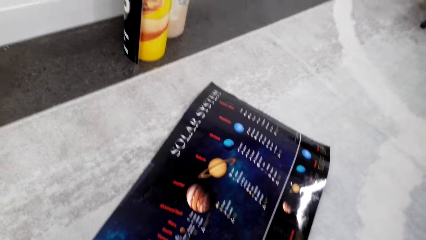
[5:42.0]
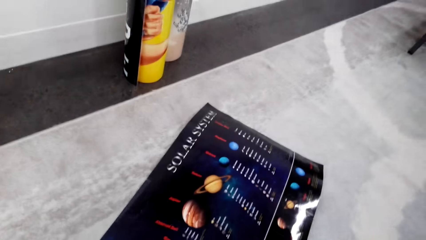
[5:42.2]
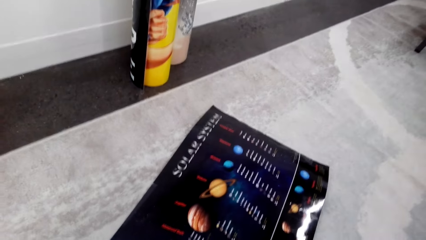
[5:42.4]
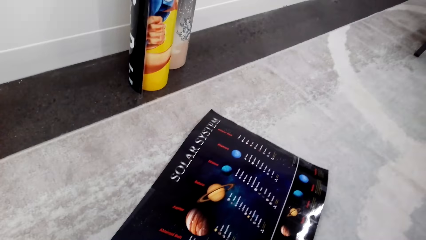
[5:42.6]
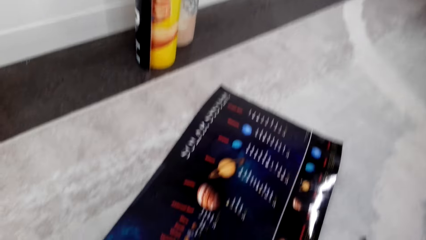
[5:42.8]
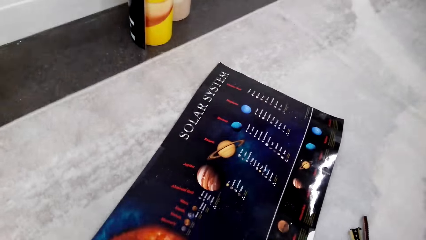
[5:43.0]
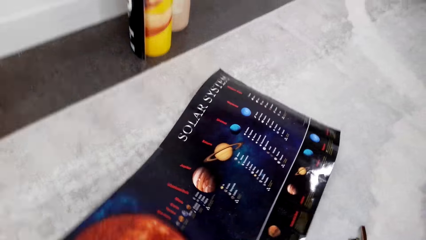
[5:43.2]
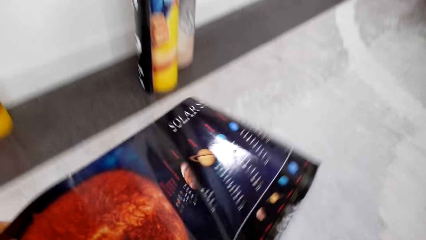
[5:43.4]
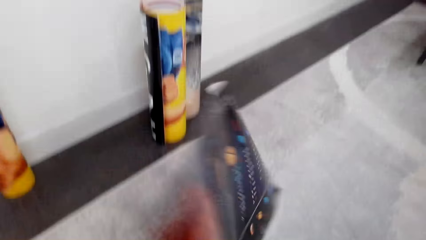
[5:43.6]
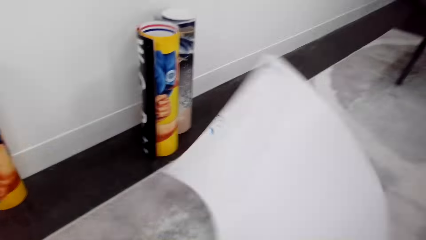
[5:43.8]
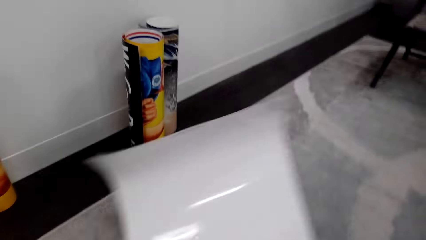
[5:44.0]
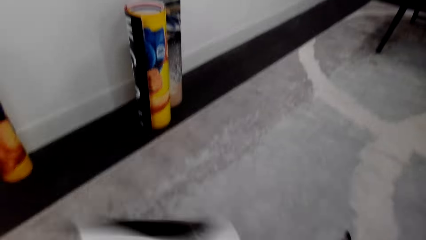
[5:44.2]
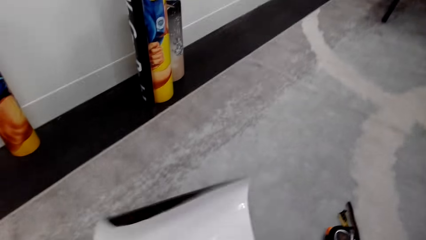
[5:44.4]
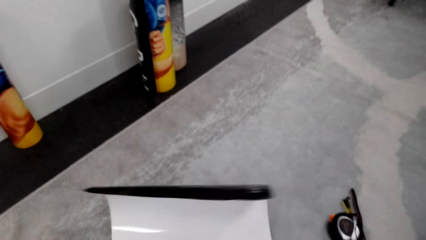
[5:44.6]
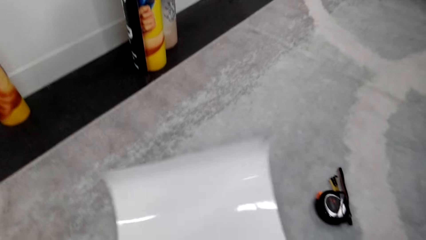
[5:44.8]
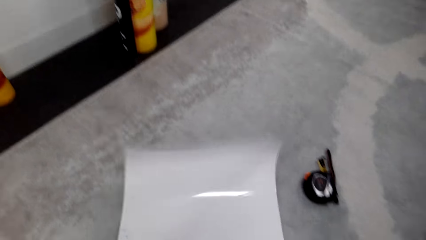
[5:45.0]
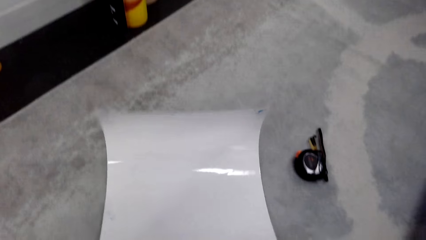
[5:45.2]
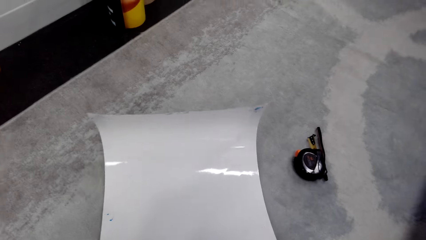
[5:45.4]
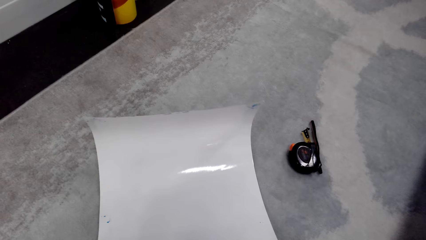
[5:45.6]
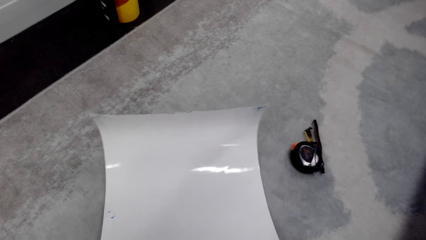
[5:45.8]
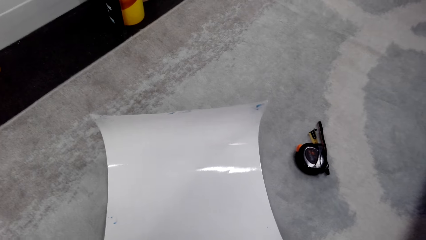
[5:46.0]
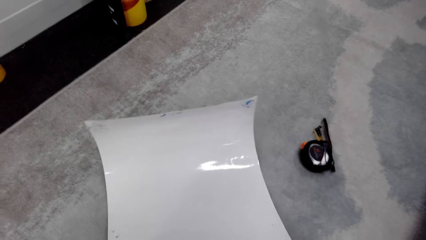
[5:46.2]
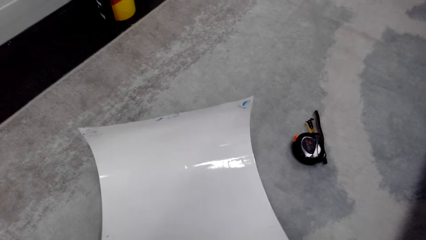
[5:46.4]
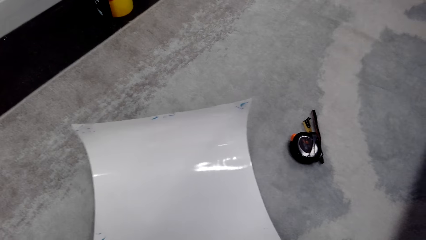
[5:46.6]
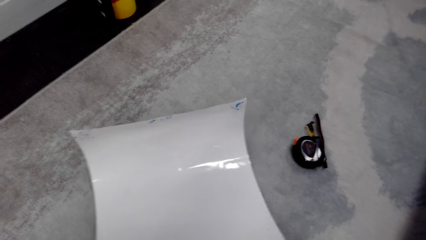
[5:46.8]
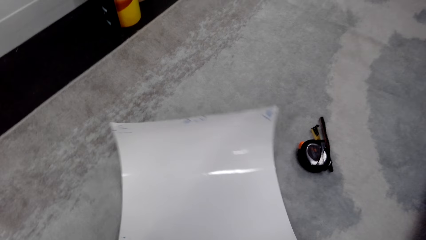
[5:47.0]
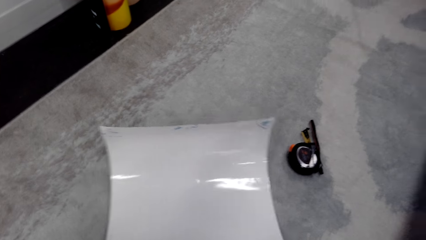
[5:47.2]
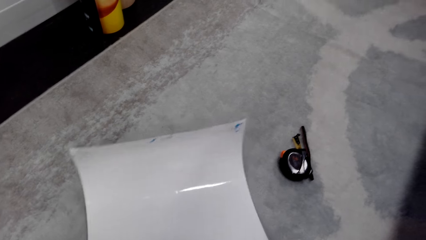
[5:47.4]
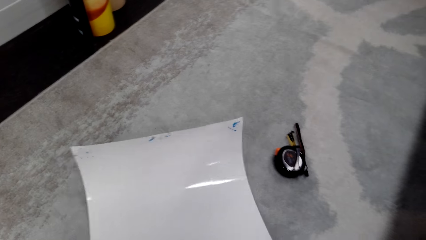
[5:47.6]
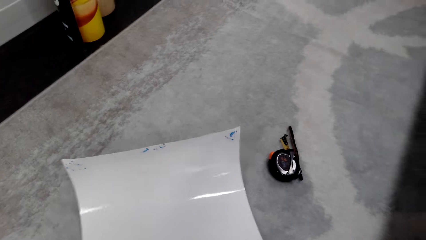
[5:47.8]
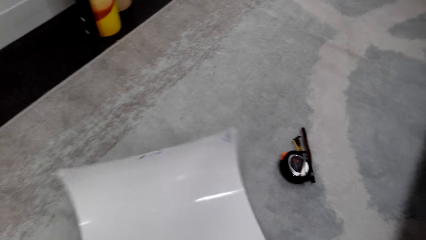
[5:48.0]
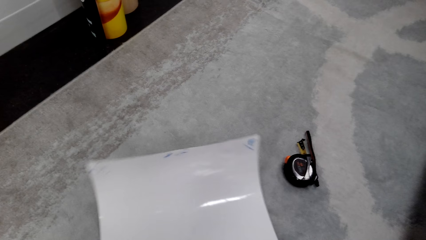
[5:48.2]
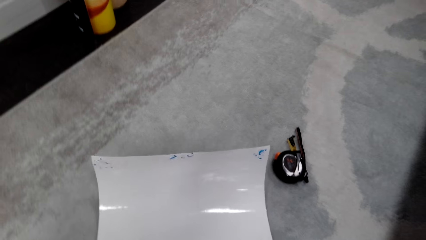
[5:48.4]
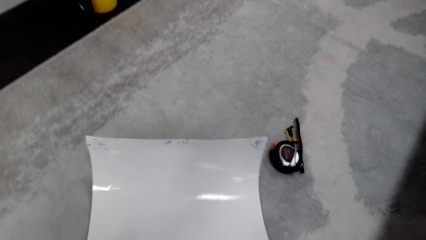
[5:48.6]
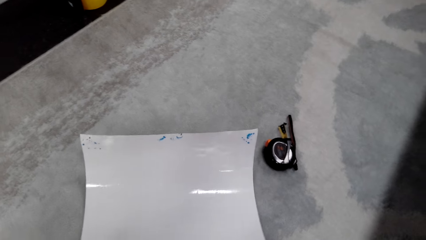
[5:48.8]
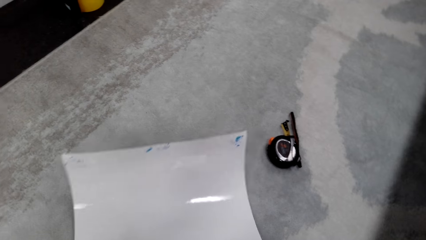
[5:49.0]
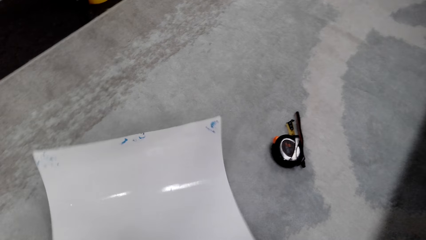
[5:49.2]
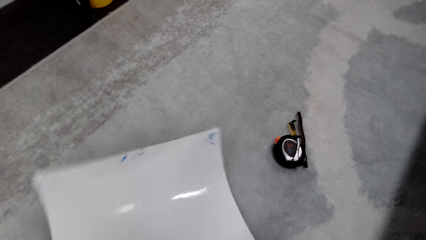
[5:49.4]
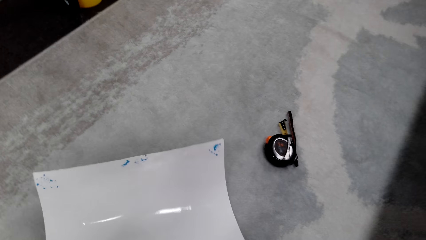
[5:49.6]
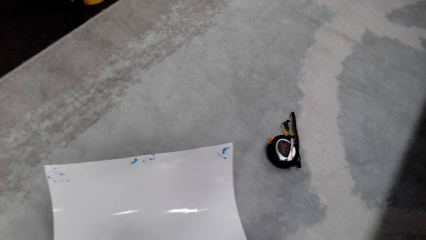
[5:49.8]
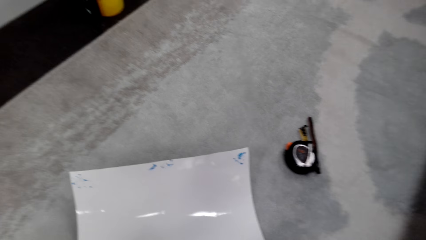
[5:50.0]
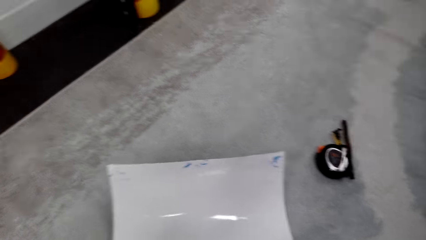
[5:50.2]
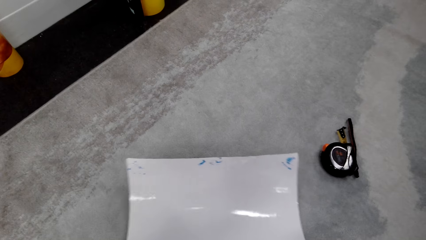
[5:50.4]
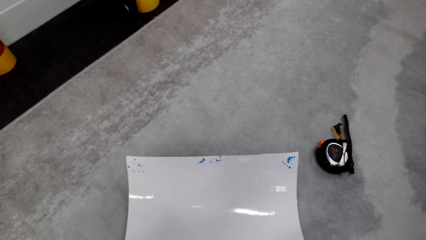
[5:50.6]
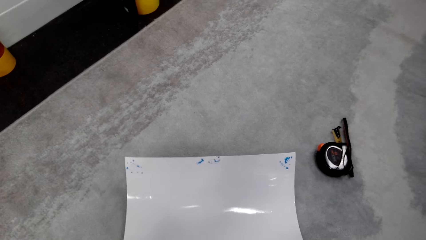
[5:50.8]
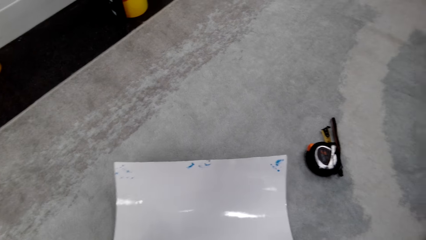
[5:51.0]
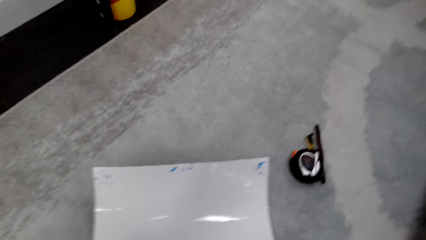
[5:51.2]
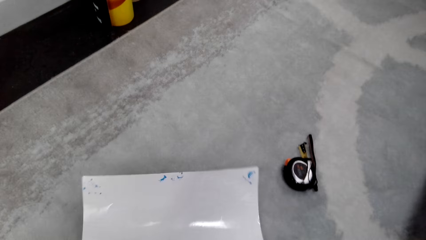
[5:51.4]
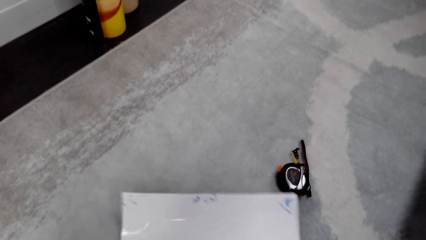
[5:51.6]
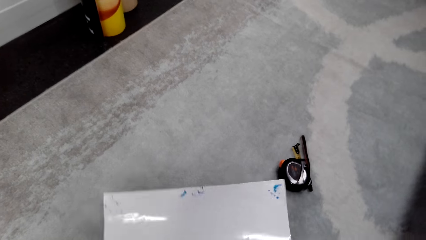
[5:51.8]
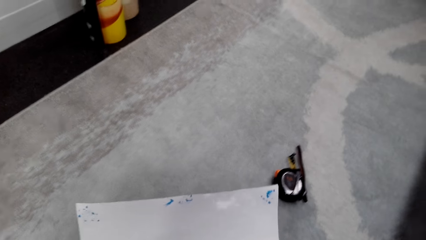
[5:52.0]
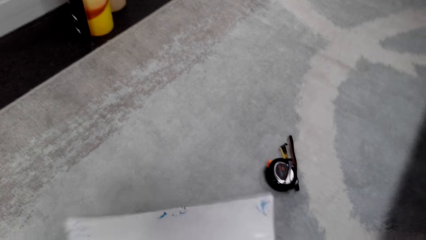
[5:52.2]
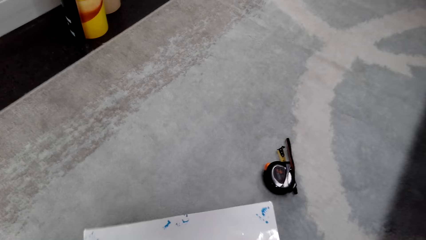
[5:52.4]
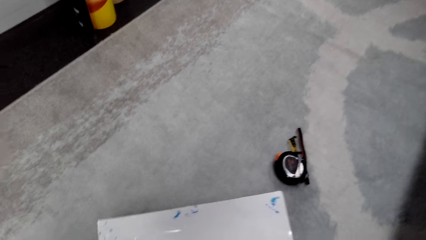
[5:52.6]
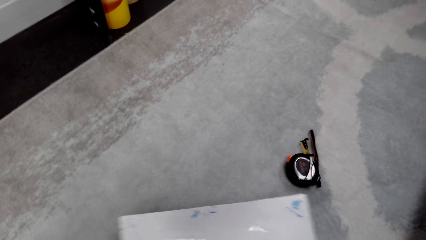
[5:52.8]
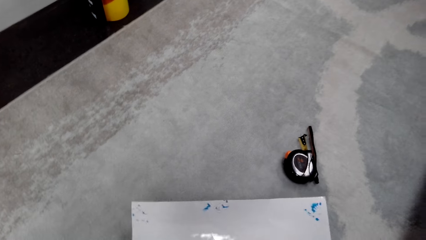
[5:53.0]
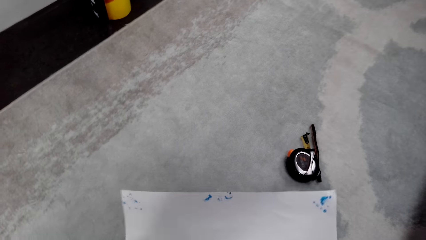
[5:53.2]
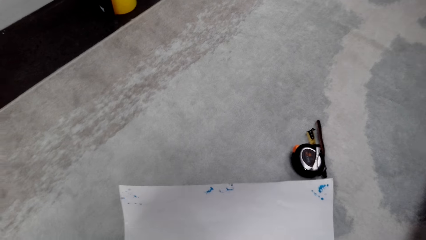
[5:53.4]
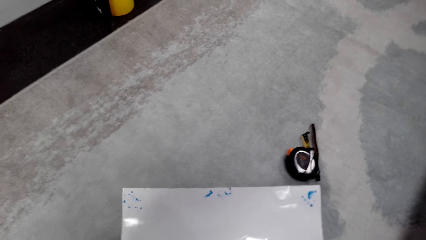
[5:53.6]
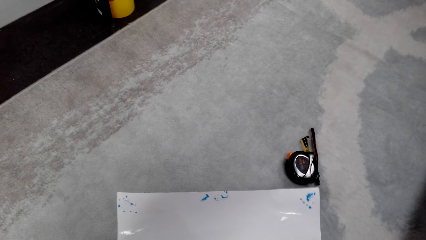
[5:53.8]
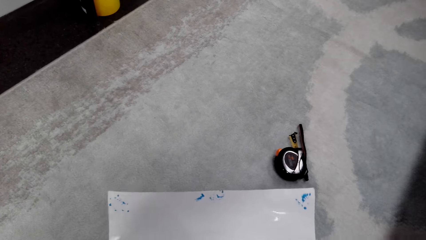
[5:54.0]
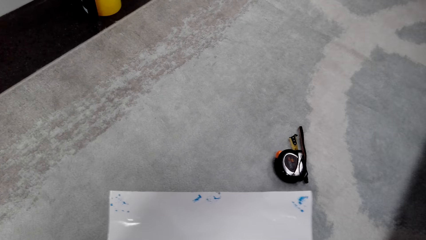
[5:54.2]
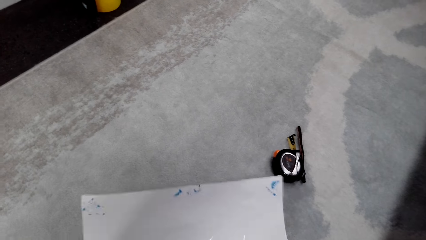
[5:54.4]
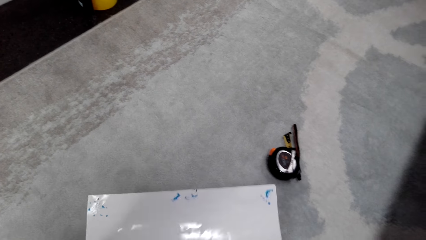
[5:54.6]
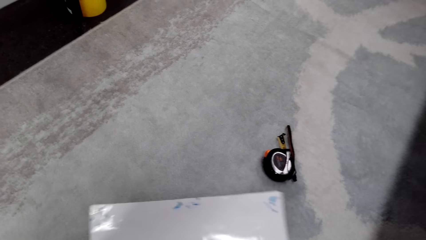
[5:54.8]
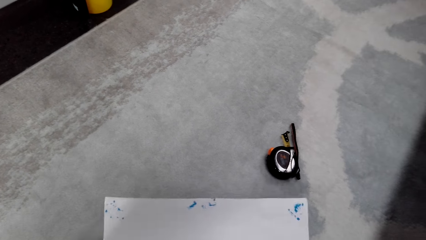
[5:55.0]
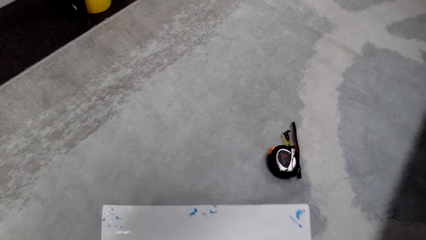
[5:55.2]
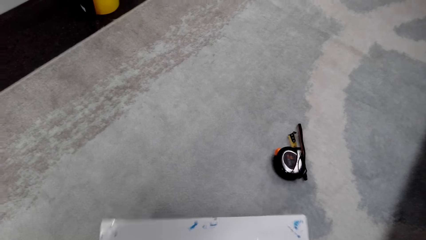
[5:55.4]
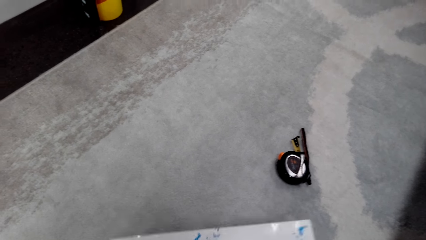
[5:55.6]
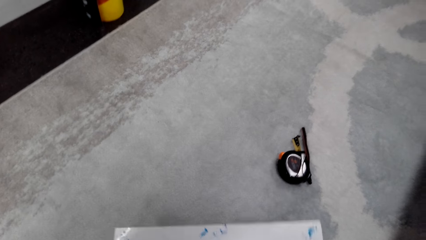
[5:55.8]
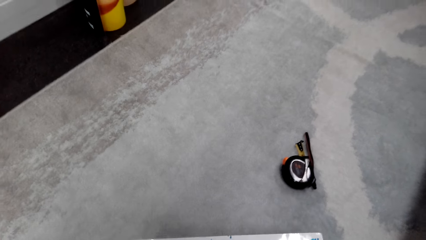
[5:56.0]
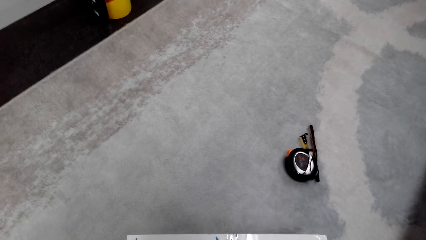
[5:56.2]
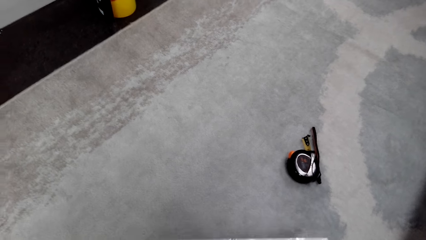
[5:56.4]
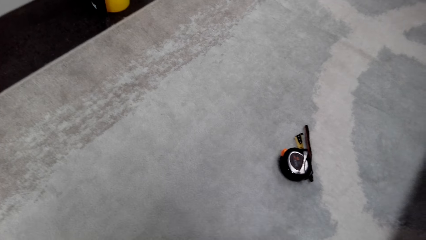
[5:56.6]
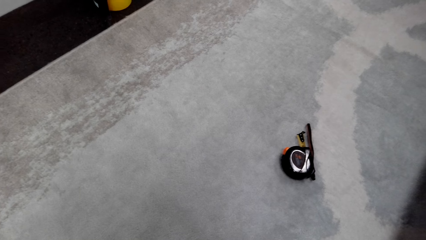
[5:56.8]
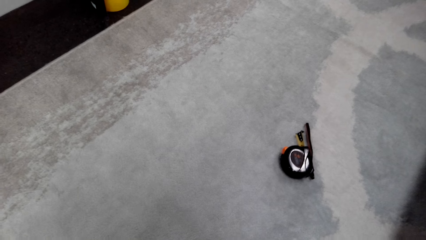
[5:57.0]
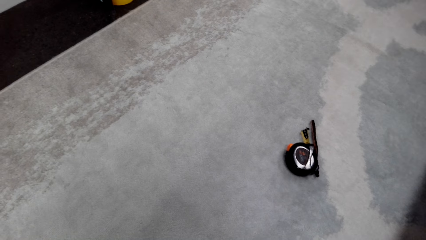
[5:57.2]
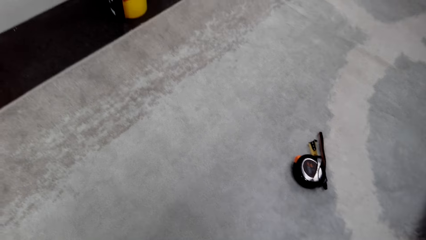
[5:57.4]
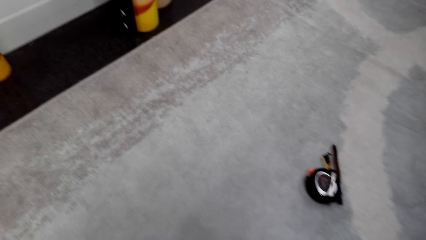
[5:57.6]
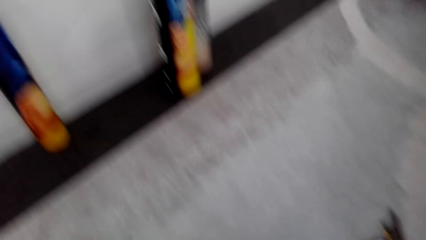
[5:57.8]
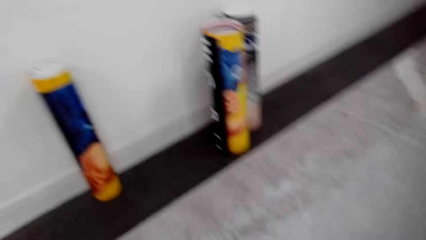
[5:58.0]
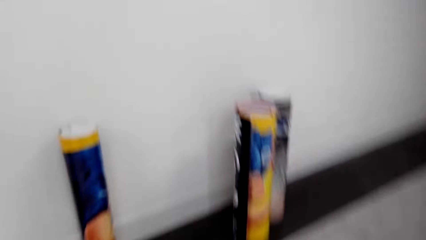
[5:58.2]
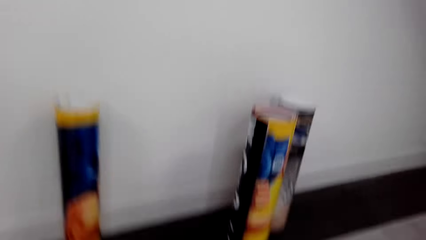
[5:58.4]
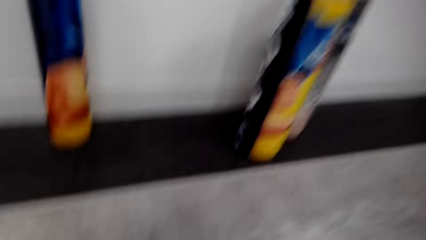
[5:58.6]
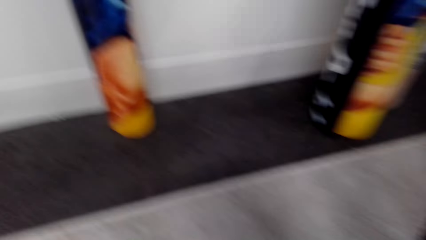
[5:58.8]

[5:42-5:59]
The camera wearer turns the poster or paper with her left hand. She folds the paper.
